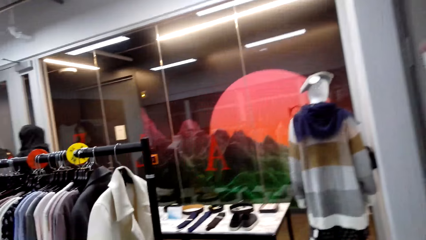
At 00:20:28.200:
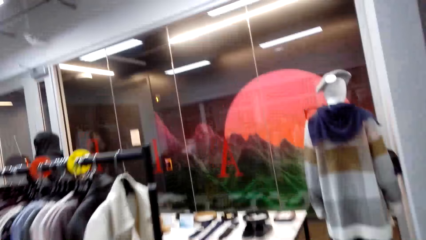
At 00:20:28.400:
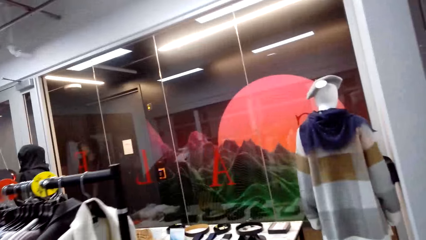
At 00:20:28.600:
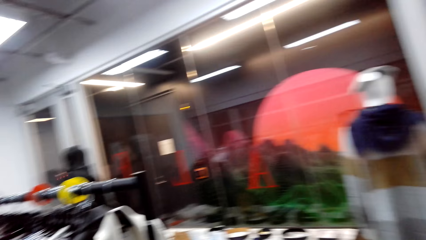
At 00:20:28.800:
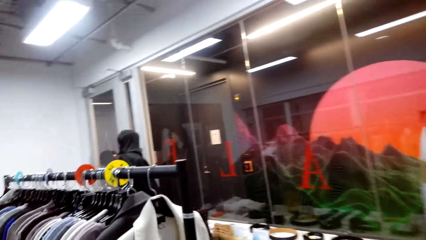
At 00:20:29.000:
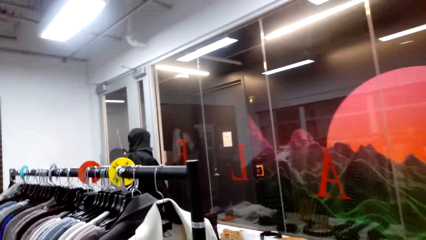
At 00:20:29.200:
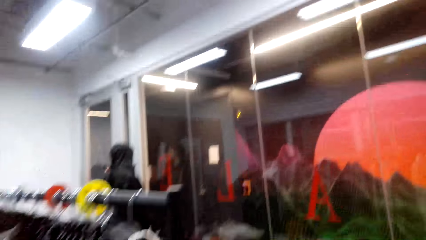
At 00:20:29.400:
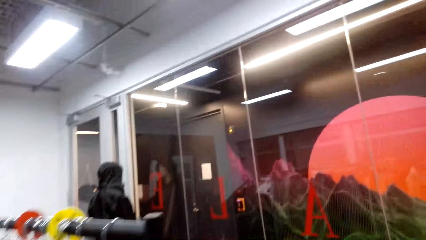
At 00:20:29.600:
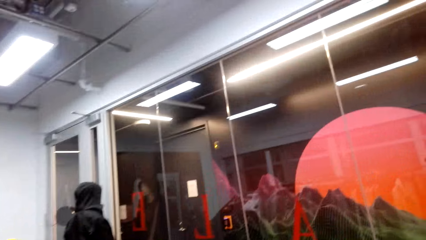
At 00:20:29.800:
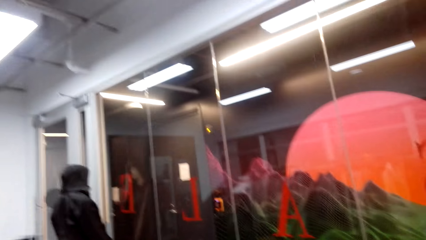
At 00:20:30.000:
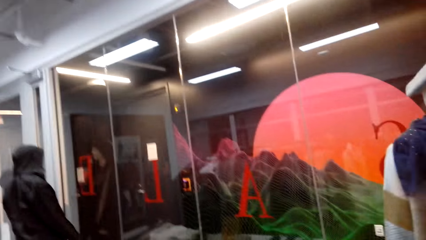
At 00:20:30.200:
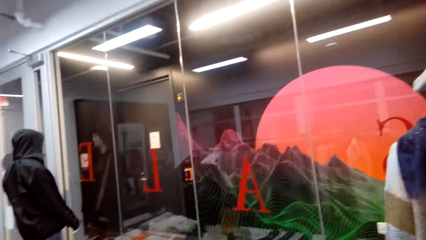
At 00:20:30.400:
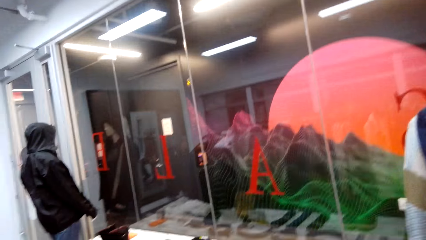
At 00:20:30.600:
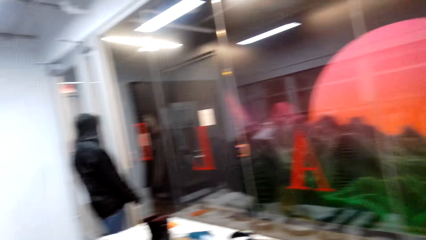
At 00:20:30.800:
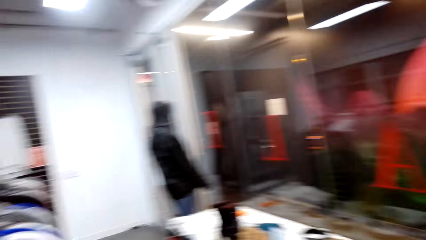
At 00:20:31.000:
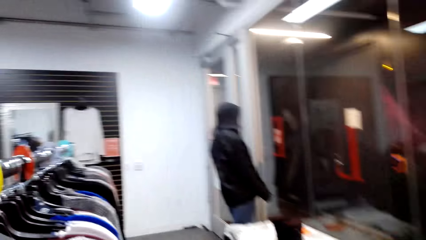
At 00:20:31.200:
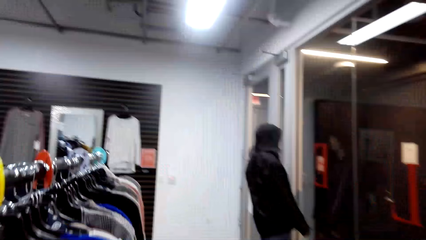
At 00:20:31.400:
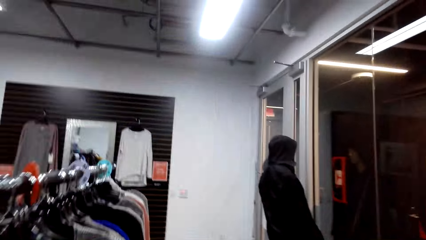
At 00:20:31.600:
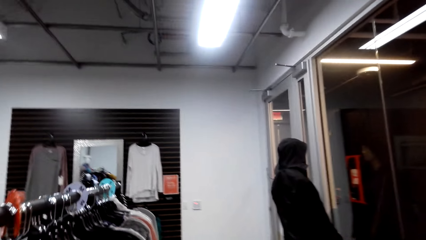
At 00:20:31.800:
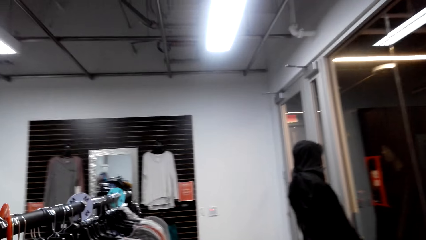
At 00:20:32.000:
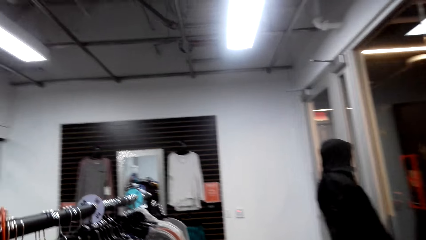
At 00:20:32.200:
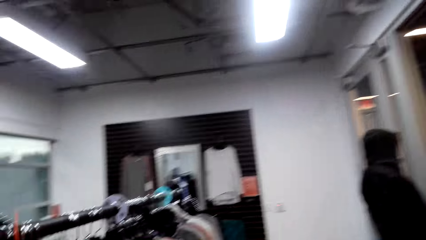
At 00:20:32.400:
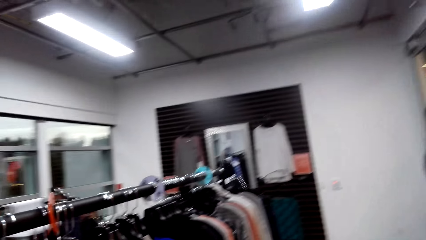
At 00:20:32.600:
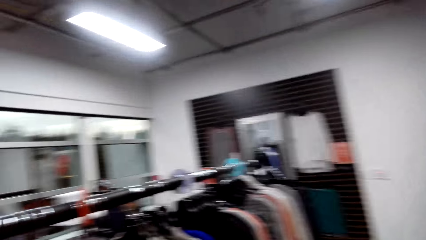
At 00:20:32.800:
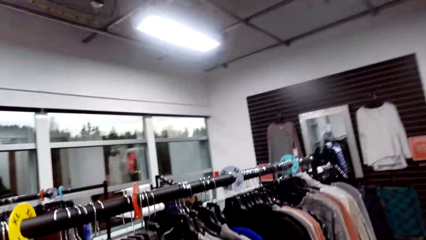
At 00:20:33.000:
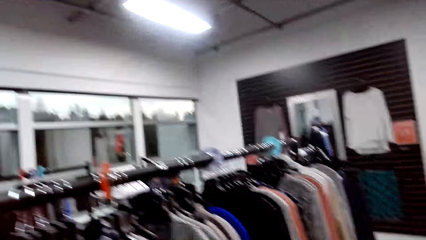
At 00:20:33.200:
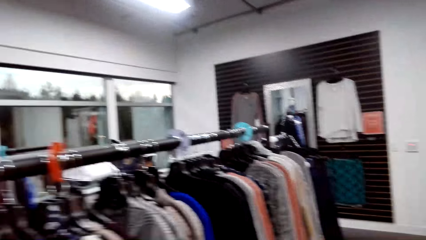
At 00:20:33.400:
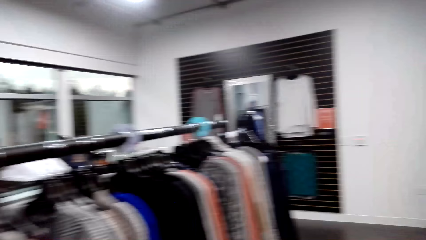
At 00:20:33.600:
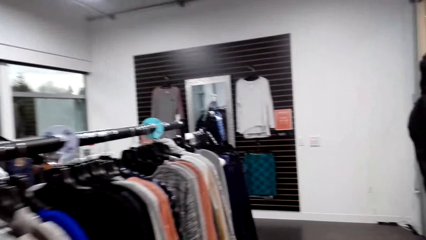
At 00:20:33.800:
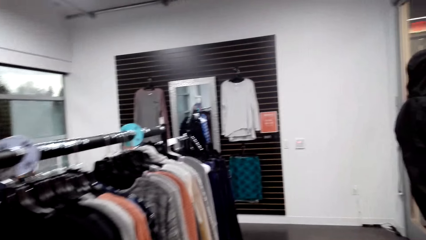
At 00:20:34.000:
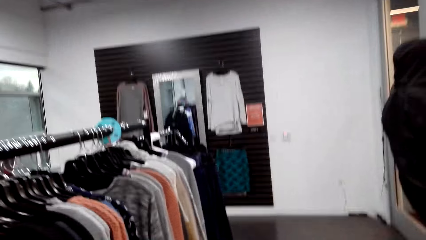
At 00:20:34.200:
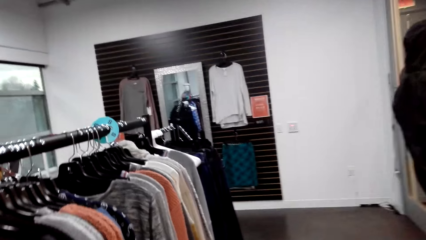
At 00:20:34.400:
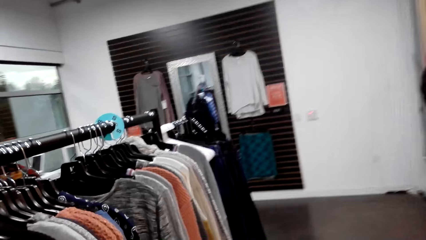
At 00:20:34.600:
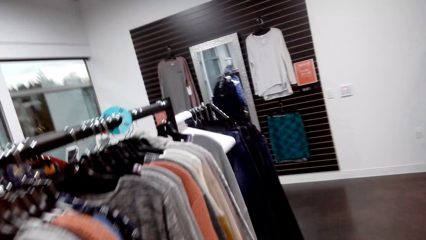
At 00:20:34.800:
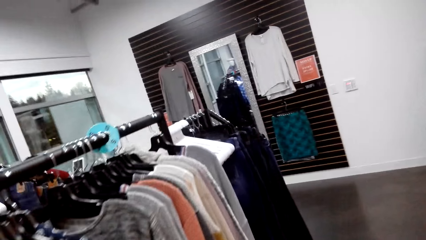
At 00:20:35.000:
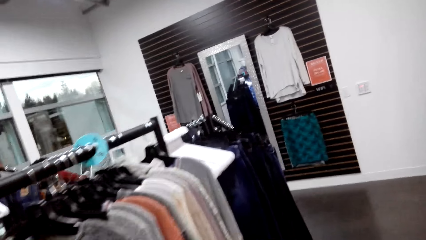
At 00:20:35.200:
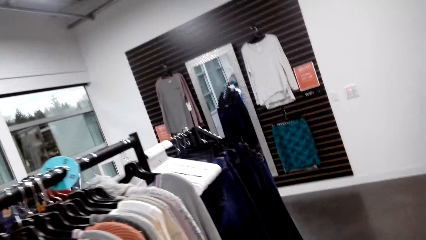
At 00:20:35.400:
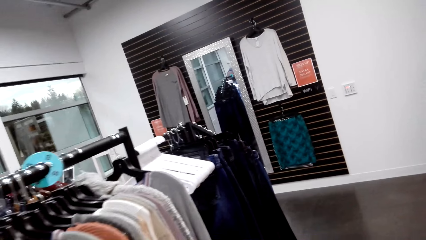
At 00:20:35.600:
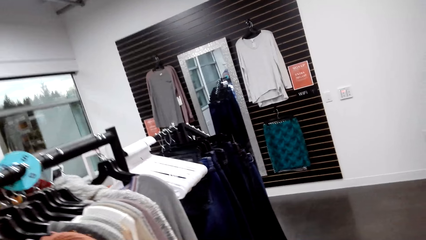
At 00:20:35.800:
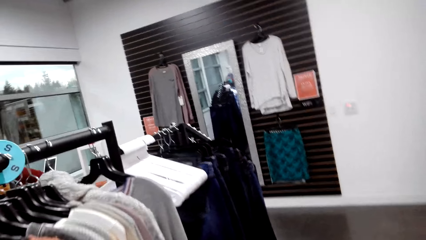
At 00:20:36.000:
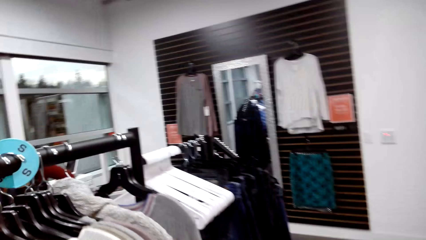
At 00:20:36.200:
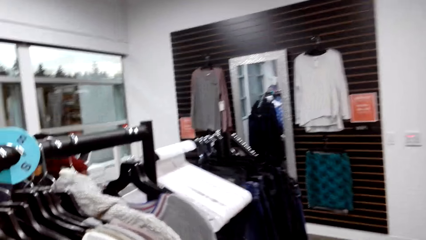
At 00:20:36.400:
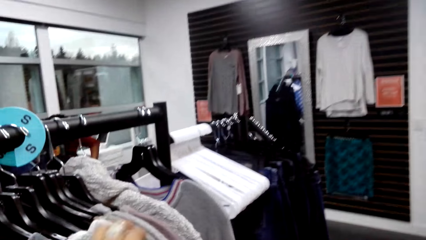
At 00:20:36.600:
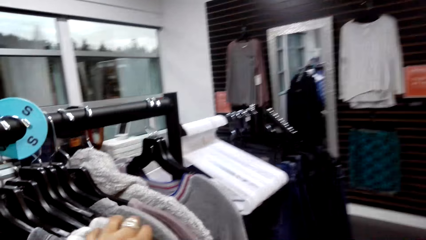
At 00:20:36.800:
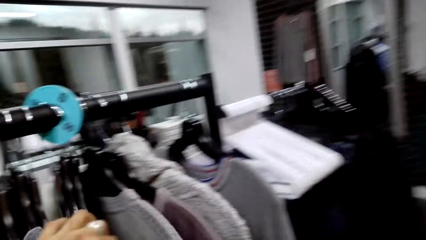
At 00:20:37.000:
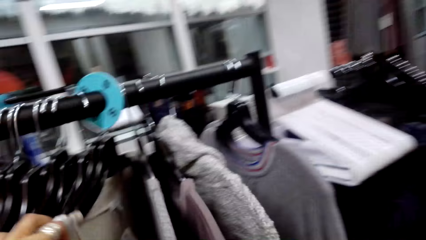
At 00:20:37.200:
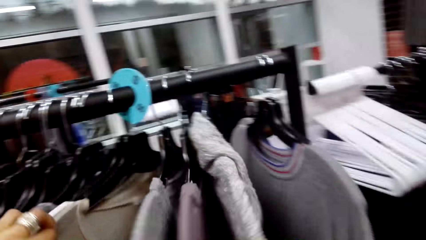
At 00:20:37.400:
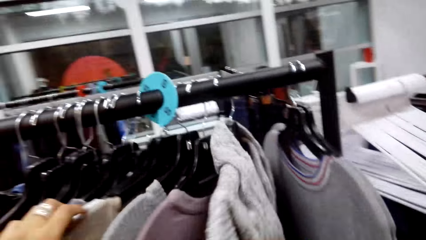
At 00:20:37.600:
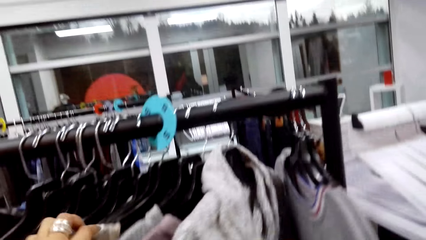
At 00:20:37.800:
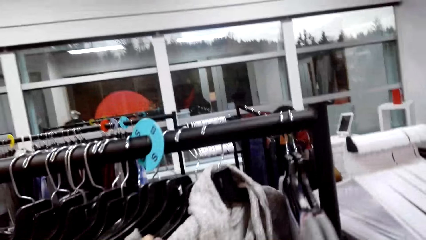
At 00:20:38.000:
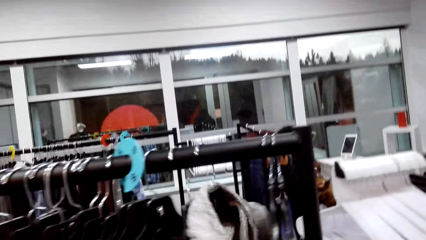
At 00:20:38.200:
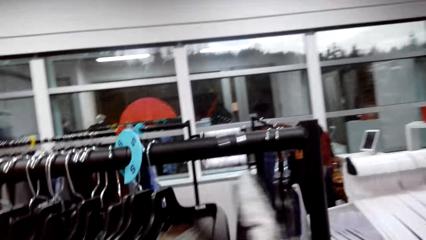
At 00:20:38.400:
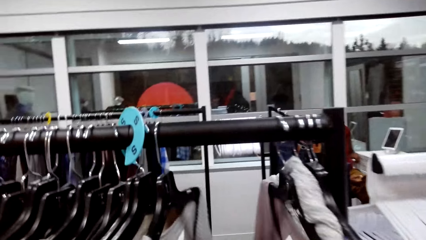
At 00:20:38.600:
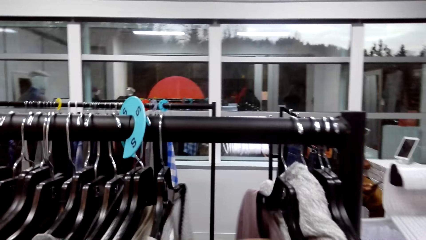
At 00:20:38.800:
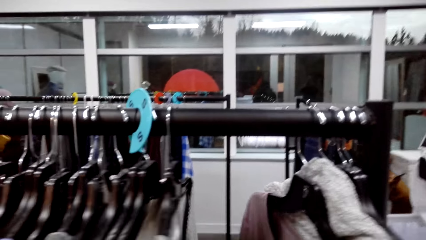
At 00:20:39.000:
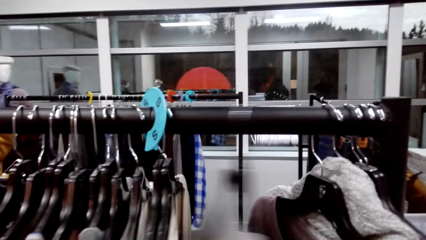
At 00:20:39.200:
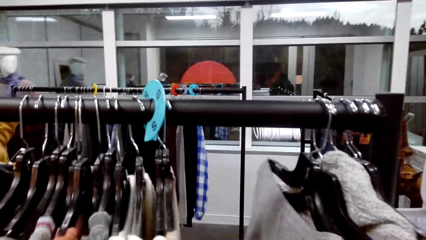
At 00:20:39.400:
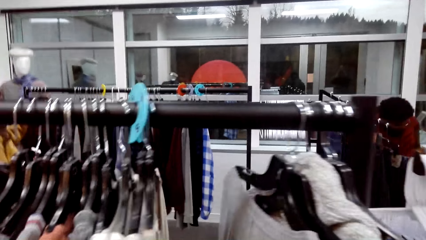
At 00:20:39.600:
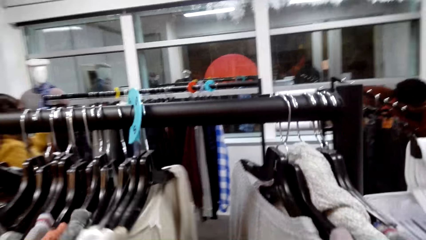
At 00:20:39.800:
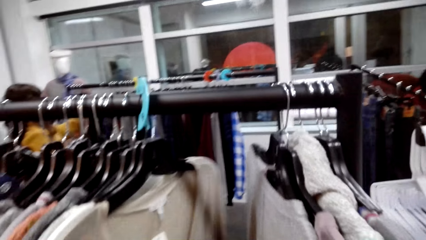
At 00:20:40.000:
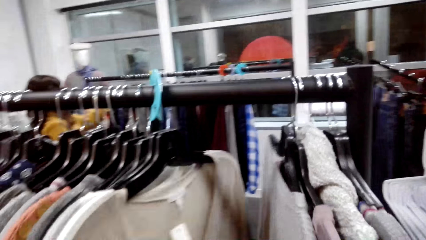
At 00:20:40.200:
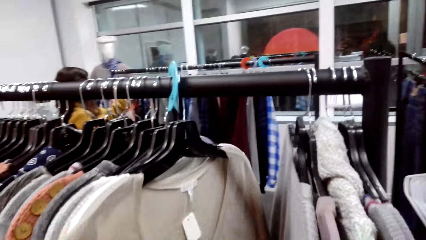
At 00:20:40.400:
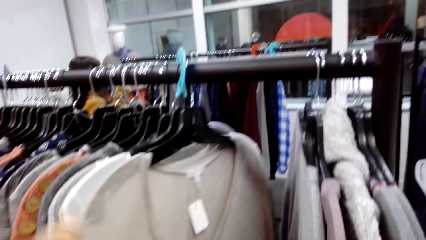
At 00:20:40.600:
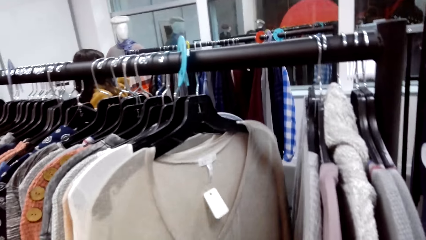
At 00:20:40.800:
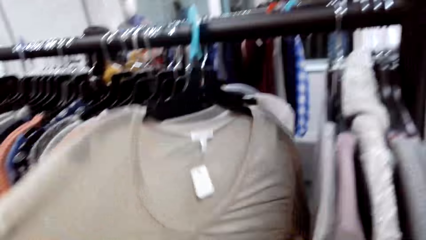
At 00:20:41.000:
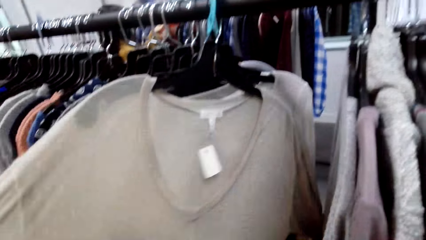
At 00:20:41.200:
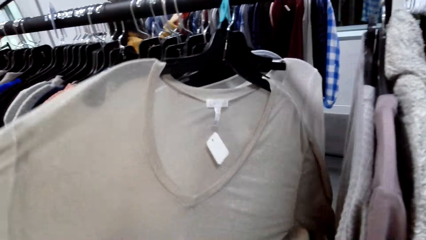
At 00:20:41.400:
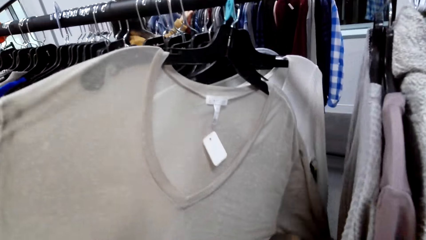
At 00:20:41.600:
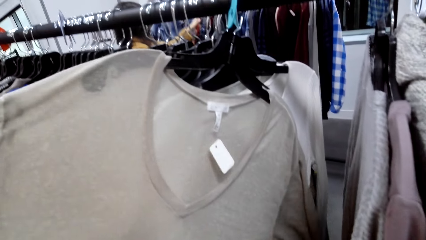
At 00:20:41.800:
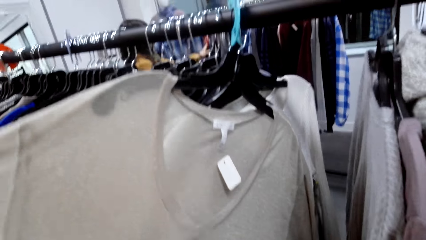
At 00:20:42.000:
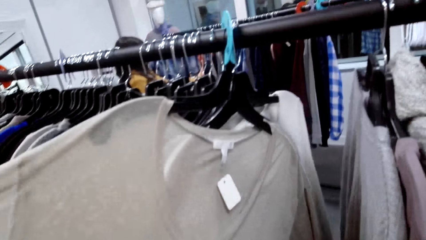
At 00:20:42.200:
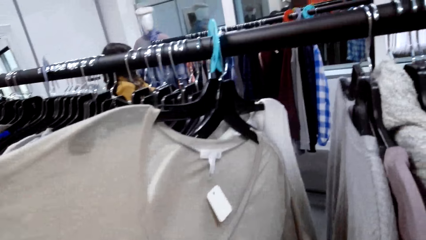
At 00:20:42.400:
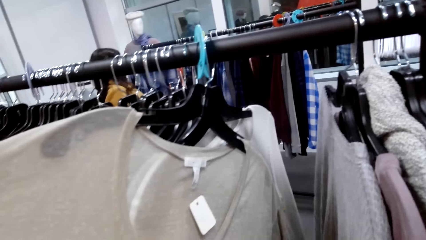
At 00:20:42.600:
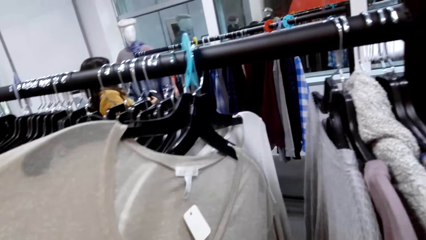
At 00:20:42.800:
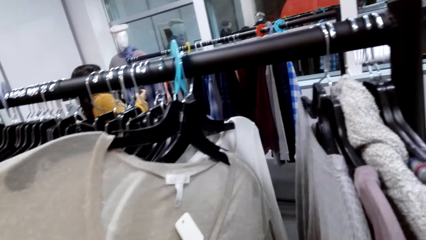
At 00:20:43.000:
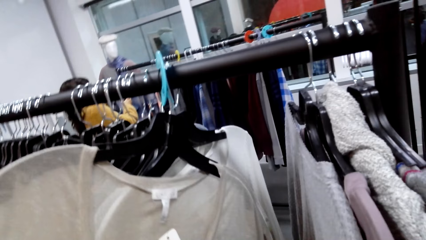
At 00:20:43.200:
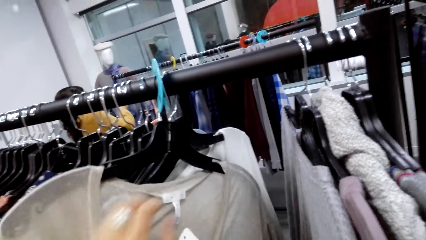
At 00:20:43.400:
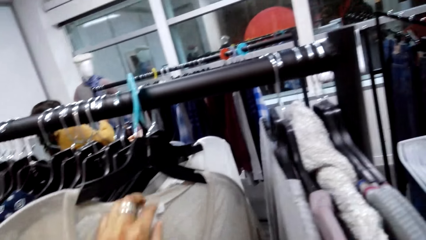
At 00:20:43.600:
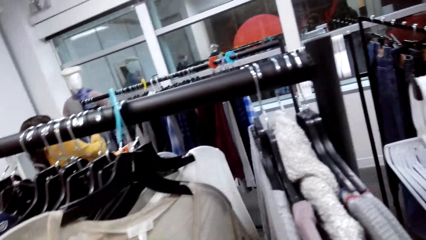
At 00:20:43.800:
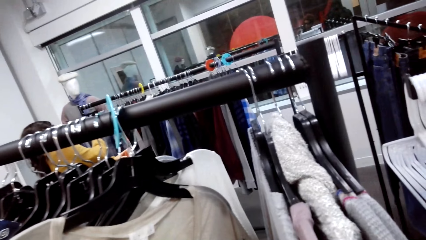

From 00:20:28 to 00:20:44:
The camera wearer walks around. They select the clothes. They pull the sweaters on the clothing line. They touch the sweater on the clothing line.
